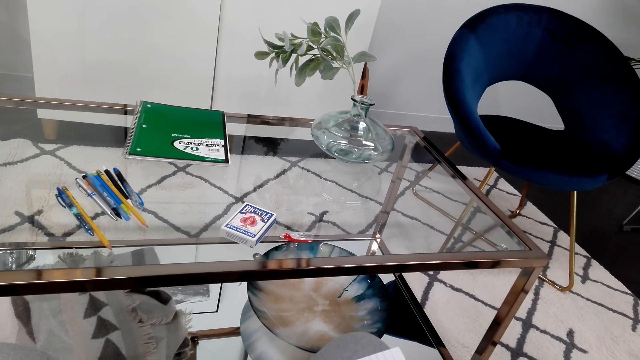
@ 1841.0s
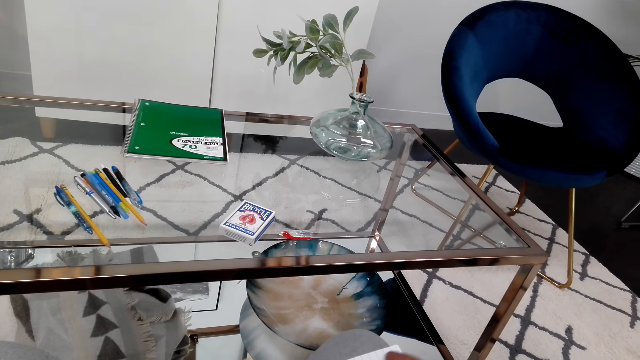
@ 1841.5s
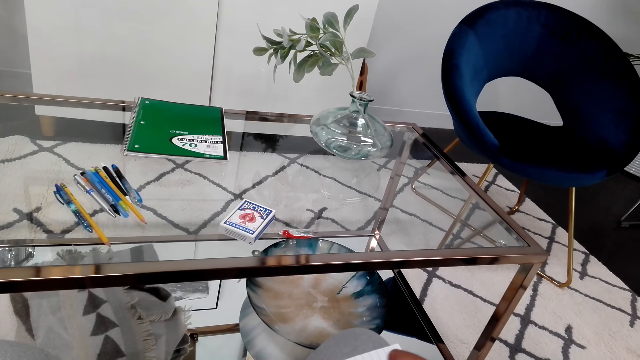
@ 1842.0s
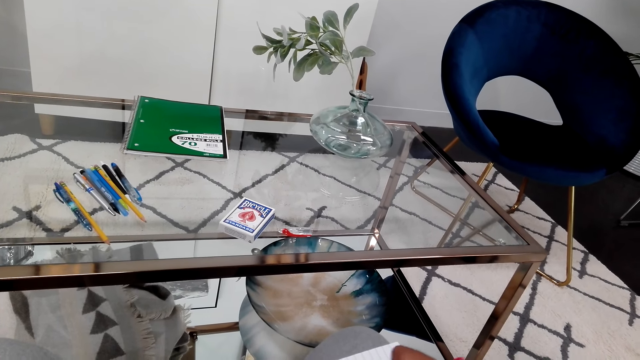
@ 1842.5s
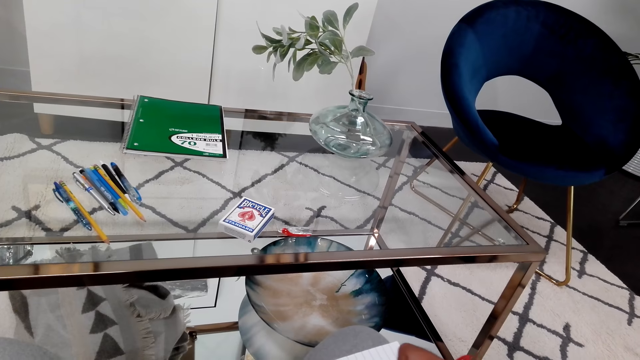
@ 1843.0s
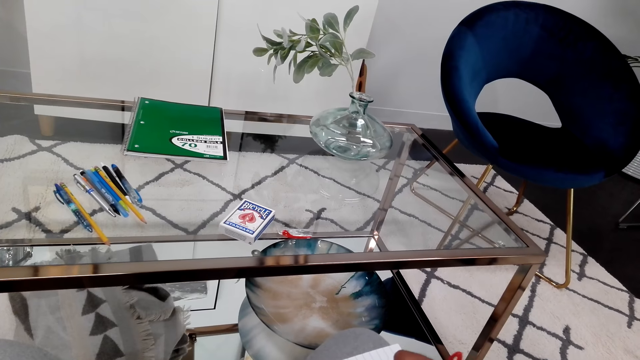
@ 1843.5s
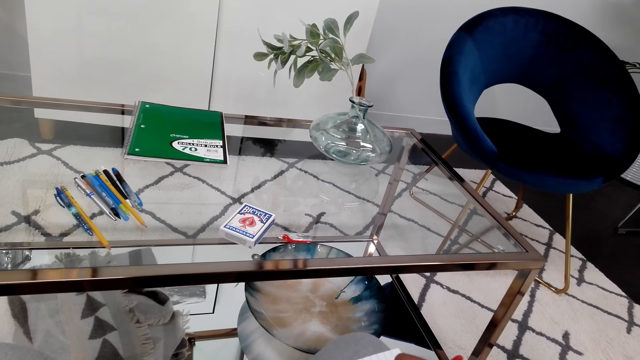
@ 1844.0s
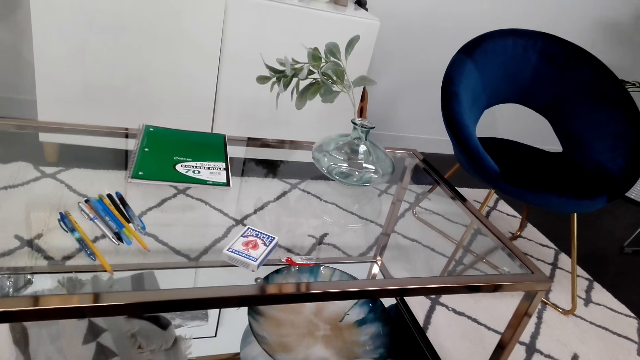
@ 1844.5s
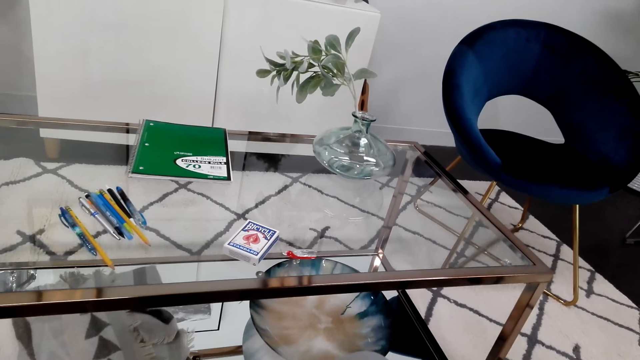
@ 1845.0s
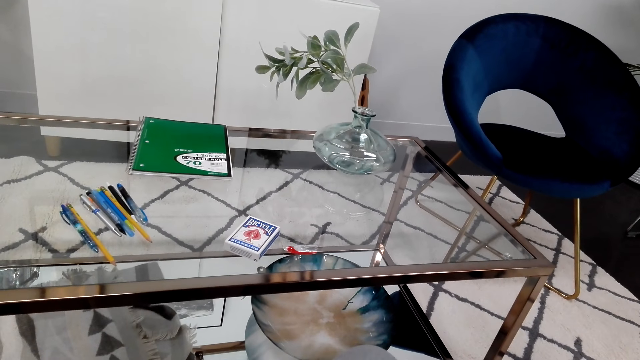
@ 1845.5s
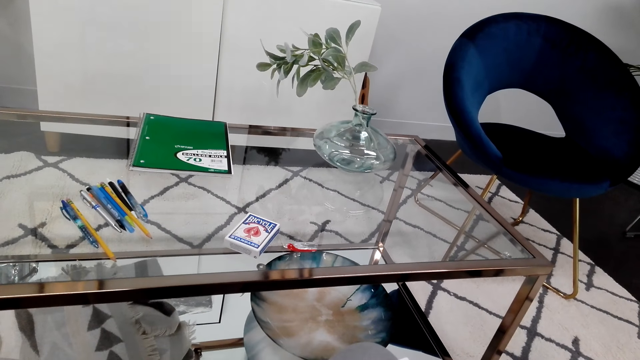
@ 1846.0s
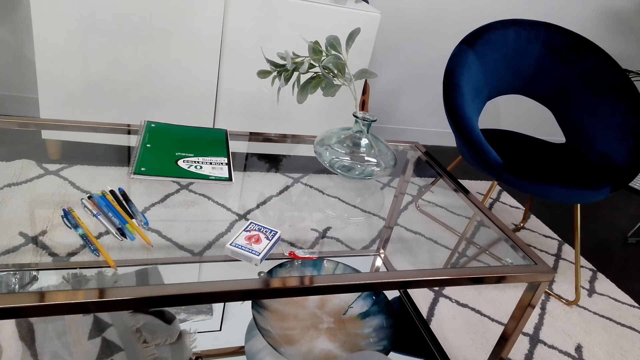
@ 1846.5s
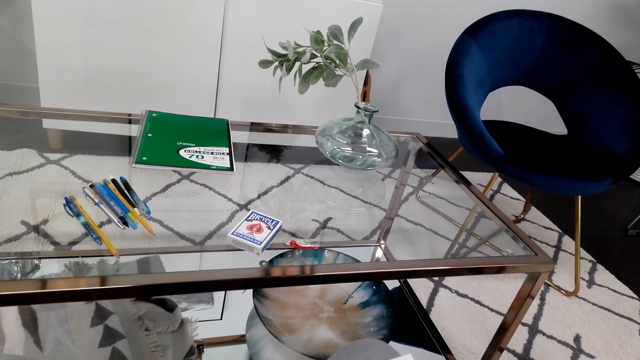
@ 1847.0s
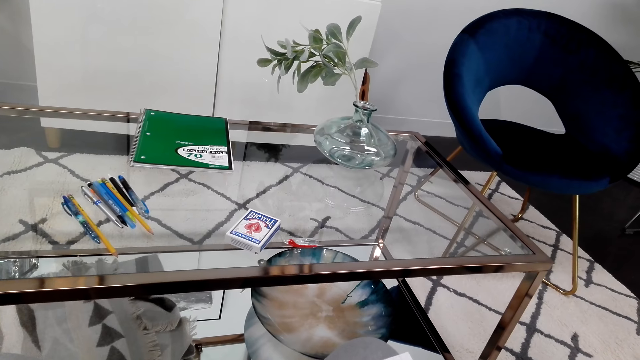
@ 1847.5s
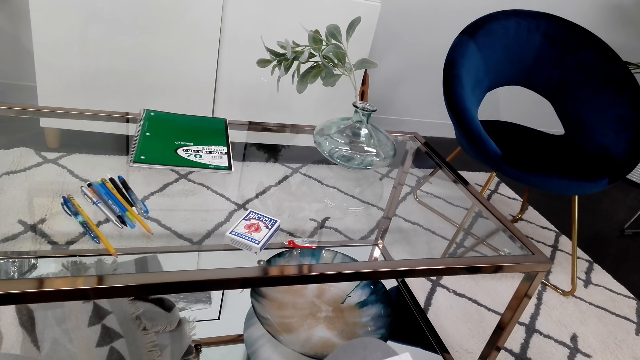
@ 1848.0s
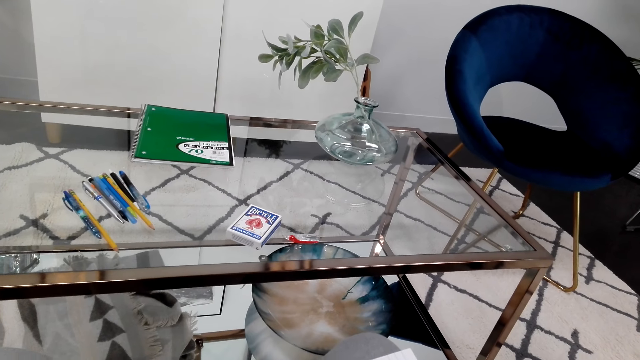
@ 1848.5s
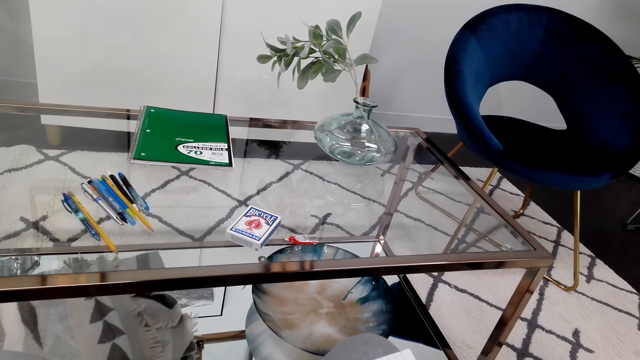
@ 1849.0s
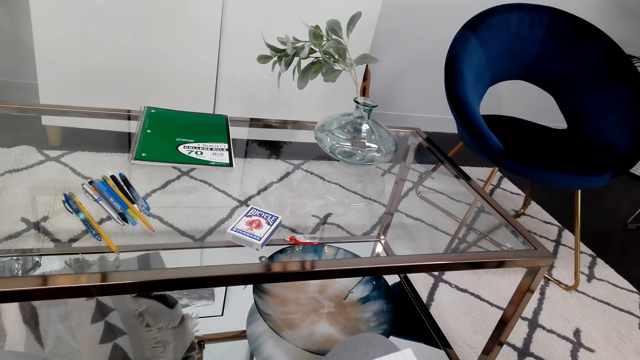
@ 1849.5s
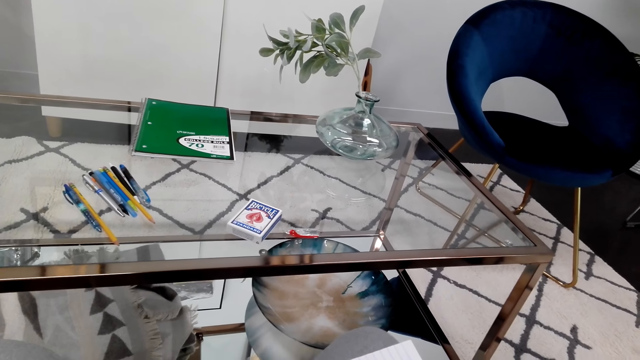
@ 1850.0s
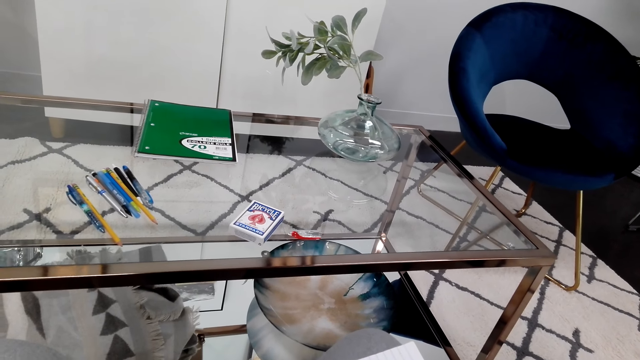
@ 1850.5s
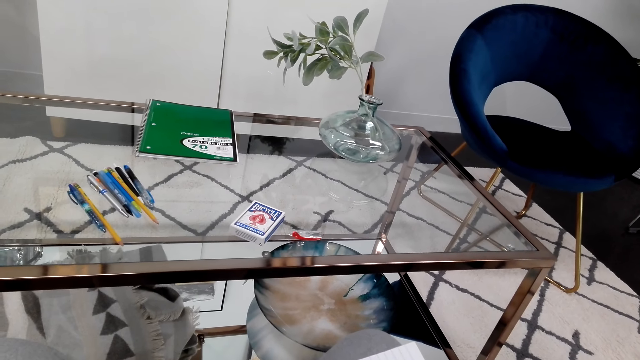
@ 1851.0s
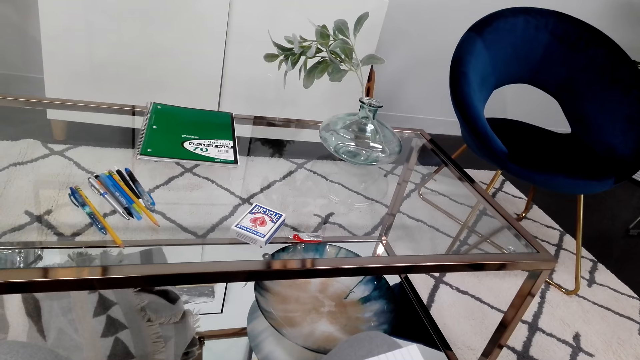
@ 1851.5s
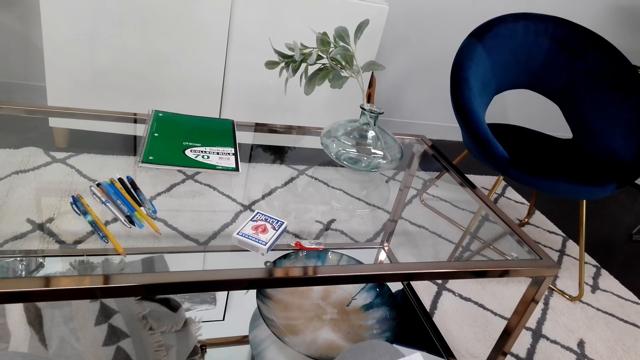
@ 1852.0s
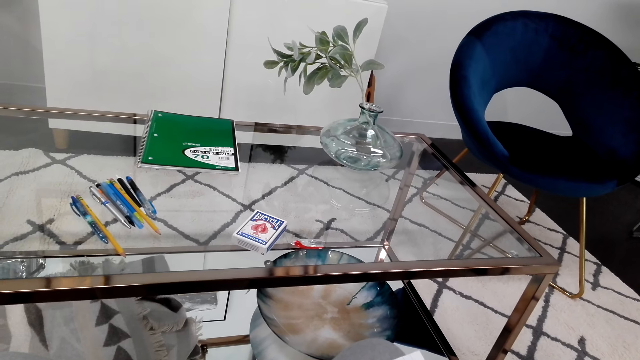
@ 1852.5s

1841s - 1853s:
The camera wearer draws on the book. They write on the book. They look around.

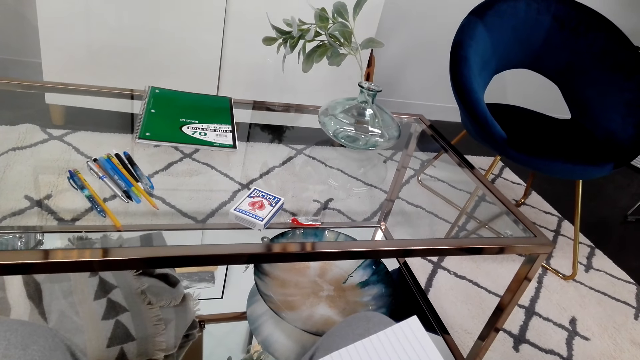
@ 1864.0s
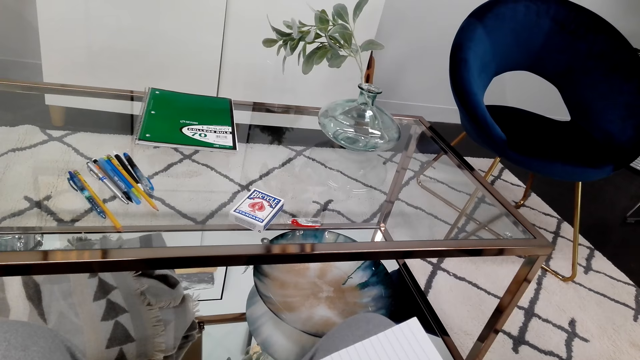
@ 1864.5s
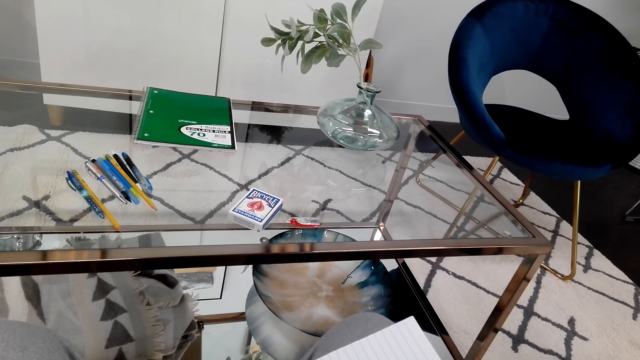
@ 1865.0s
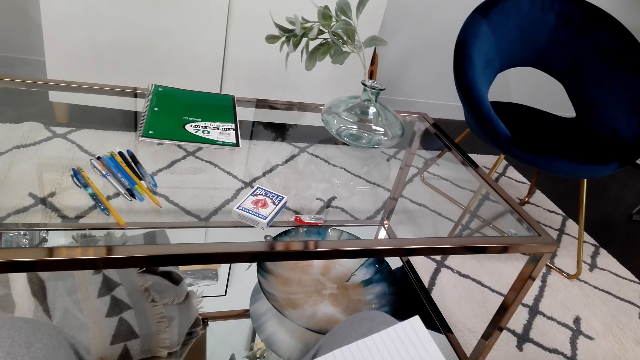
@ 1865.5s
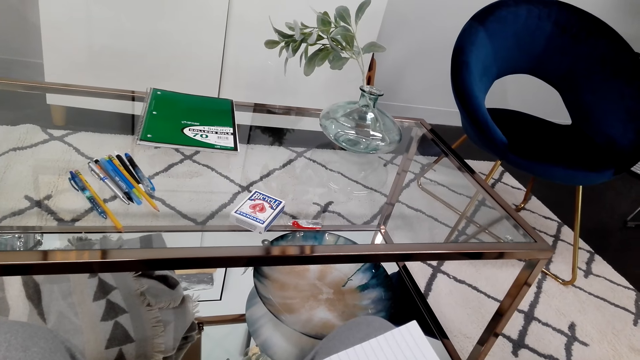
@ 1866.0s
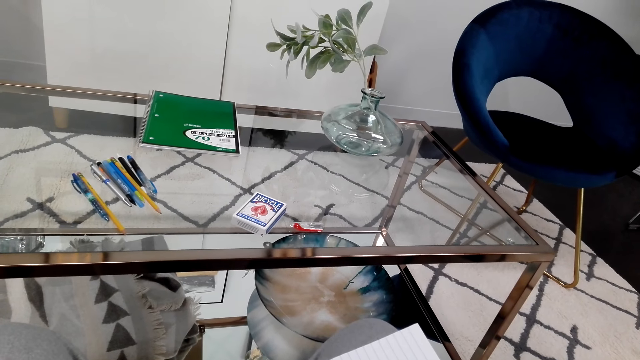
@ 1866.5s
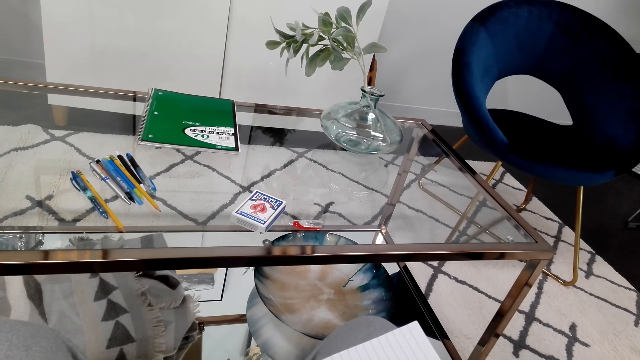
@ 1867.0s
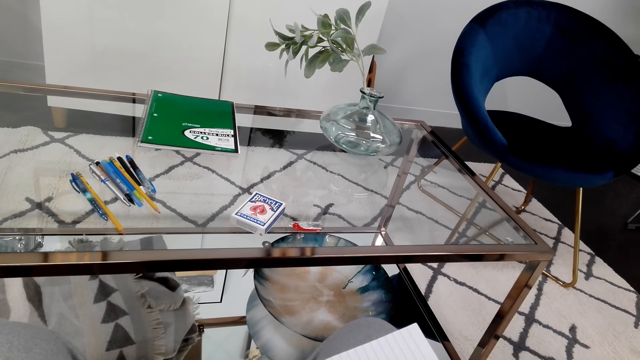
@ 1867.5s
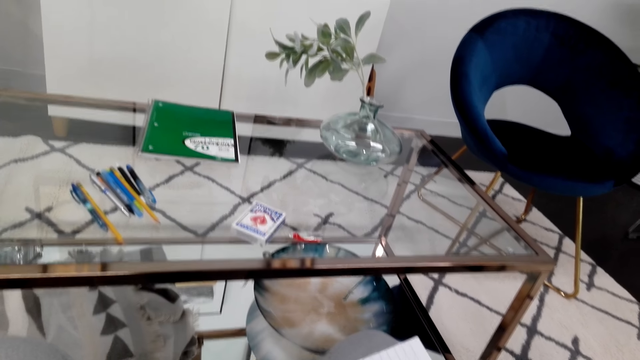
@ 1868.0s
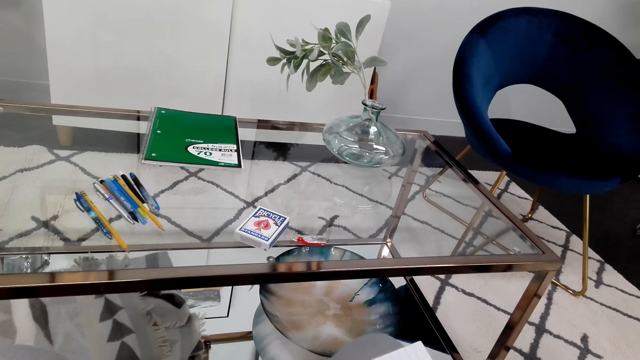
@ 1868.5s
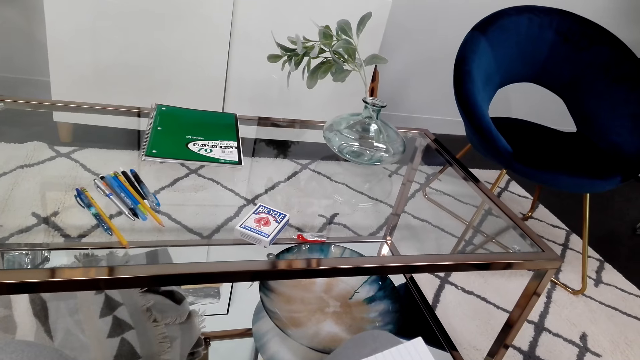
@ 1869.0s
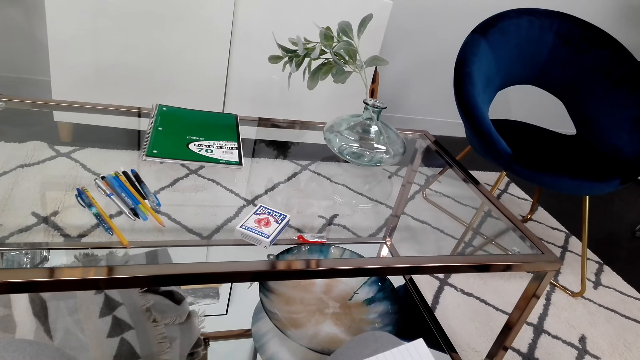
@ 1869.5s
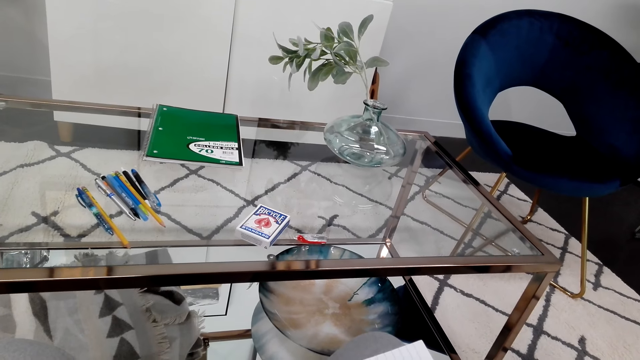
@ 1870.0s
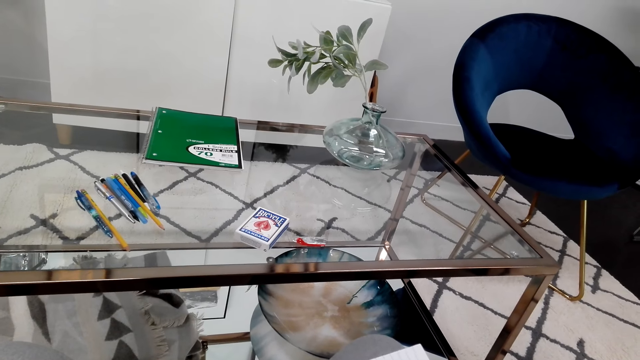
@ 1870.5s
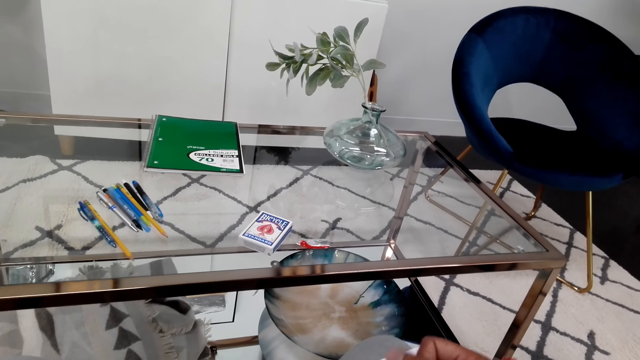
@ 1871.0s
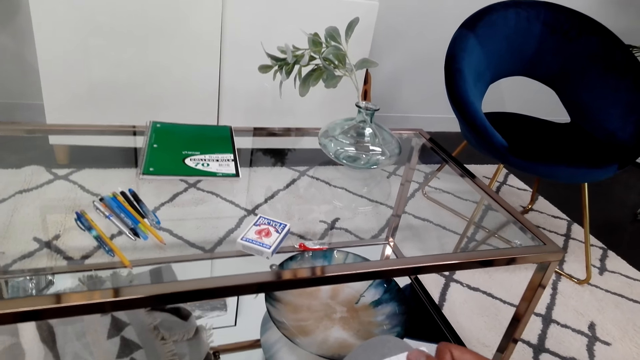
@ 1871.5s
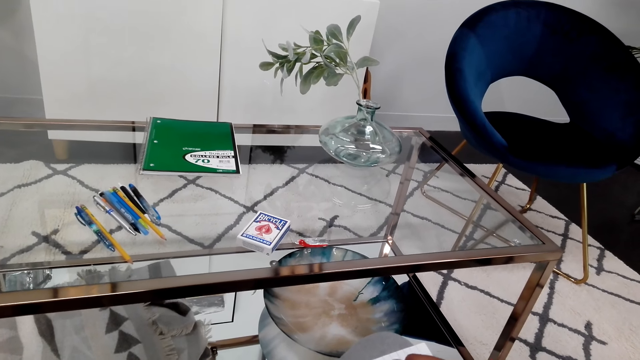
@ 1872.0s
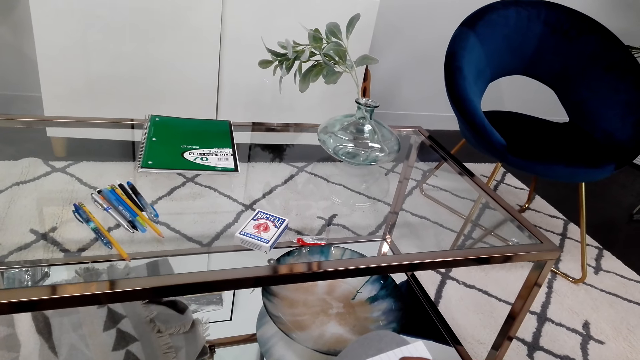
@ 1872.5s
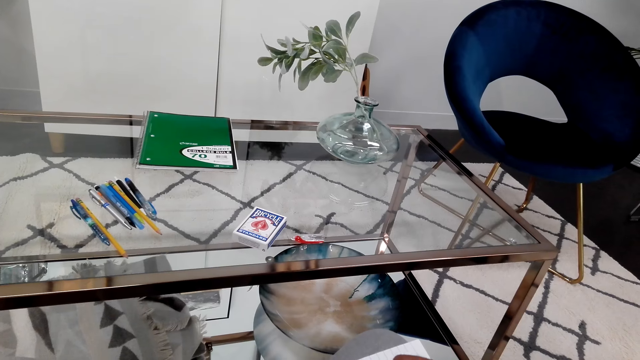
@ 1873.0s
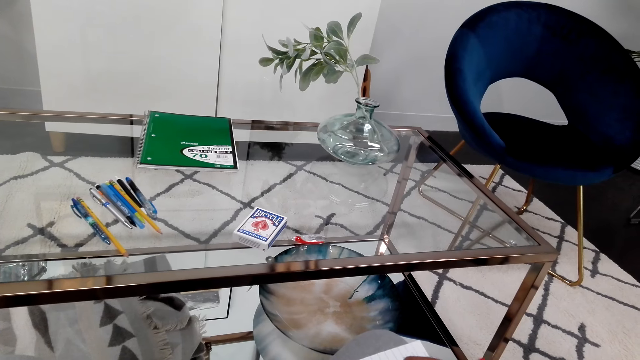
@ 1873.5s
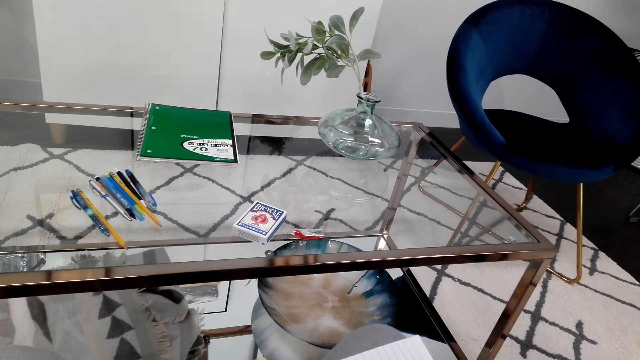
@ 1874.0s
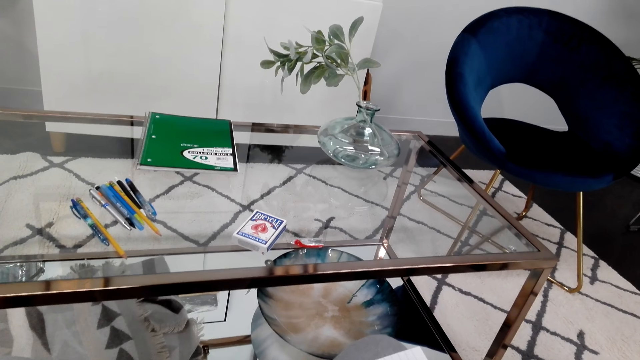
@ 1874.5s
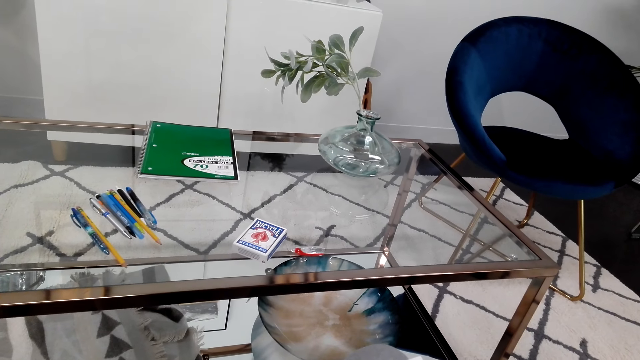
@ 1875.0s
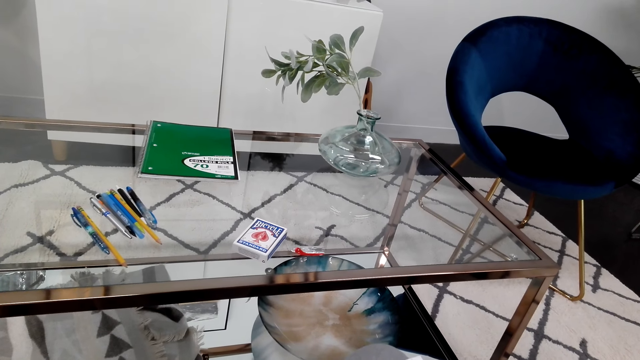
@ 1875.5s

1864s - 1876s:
The camera wearer looks around.
